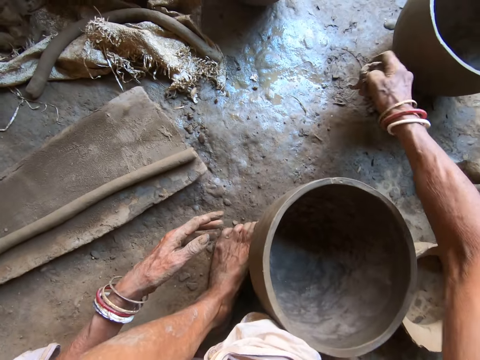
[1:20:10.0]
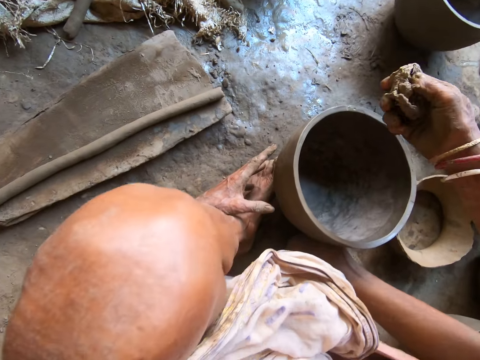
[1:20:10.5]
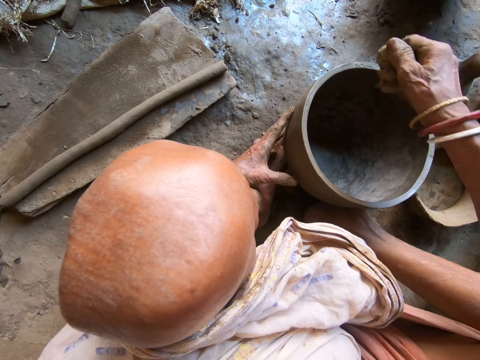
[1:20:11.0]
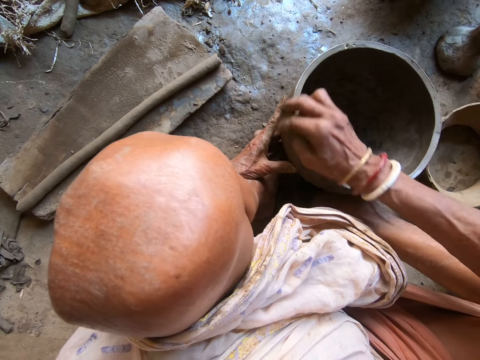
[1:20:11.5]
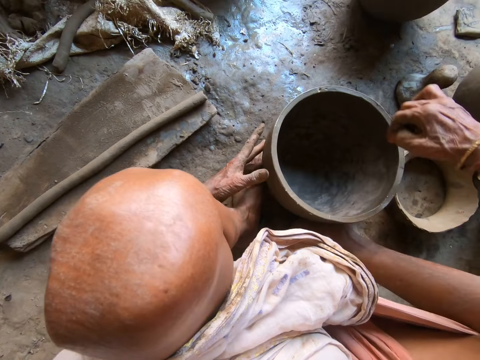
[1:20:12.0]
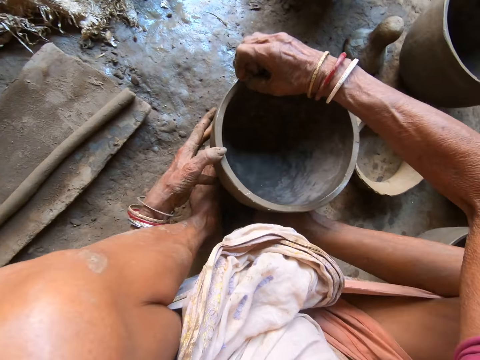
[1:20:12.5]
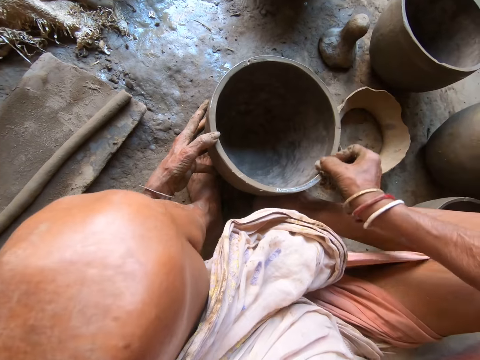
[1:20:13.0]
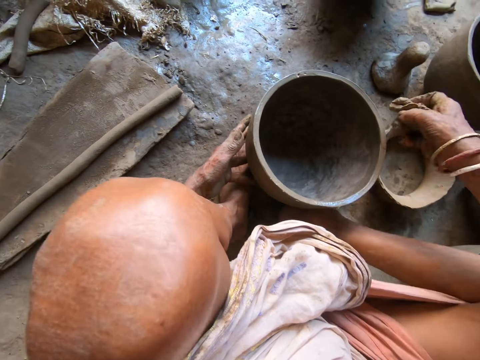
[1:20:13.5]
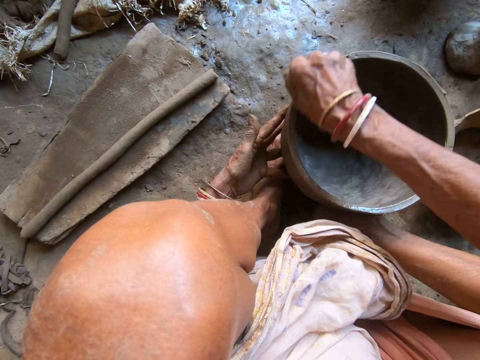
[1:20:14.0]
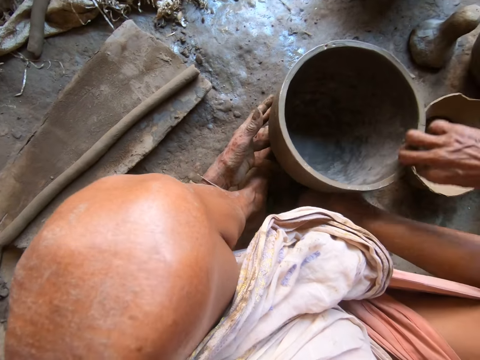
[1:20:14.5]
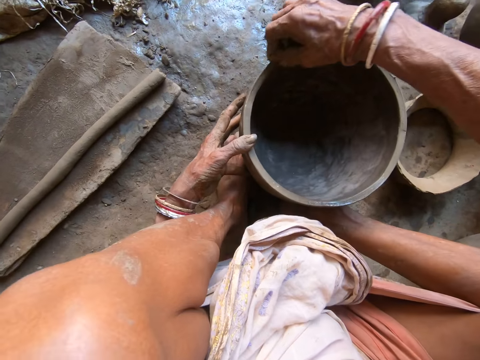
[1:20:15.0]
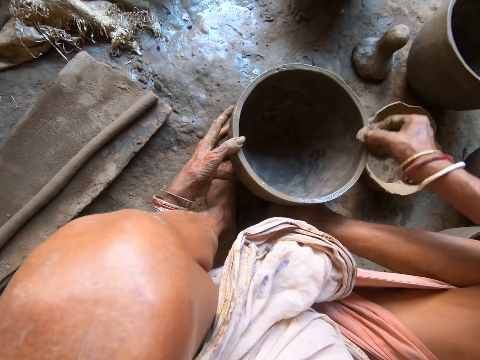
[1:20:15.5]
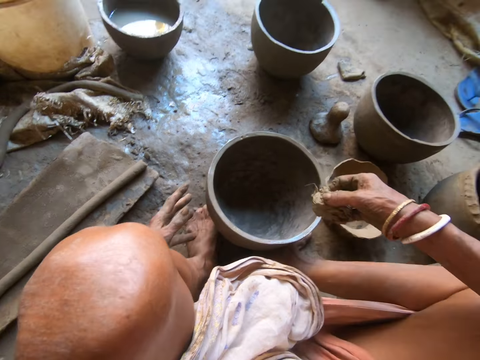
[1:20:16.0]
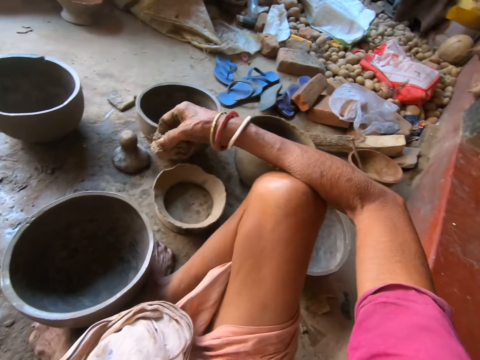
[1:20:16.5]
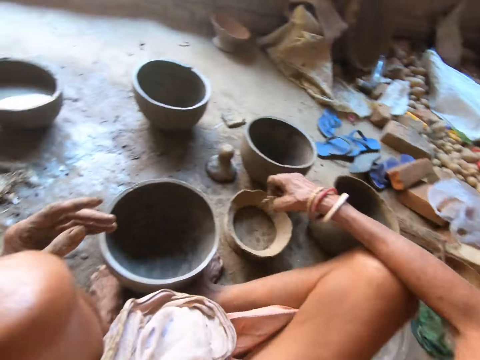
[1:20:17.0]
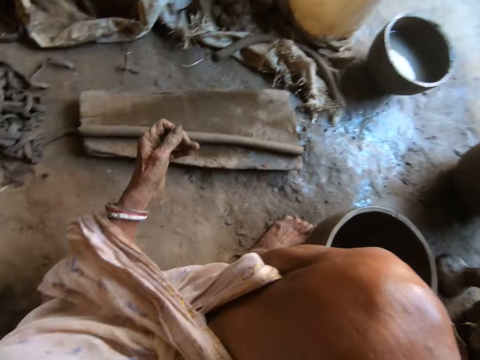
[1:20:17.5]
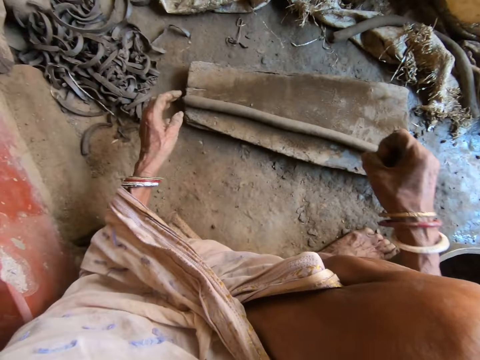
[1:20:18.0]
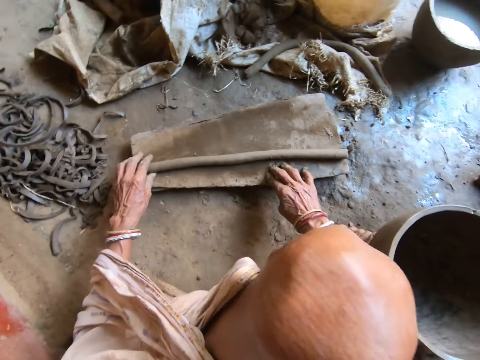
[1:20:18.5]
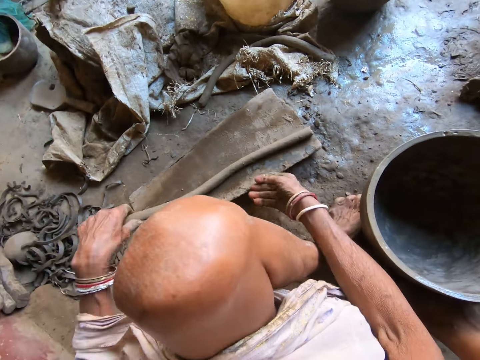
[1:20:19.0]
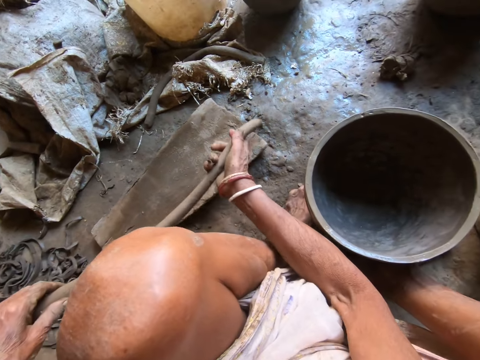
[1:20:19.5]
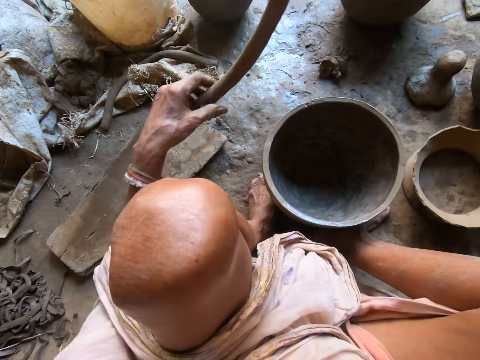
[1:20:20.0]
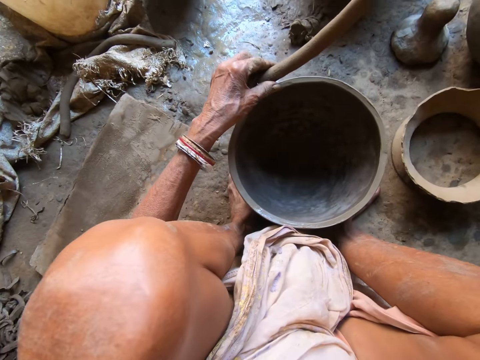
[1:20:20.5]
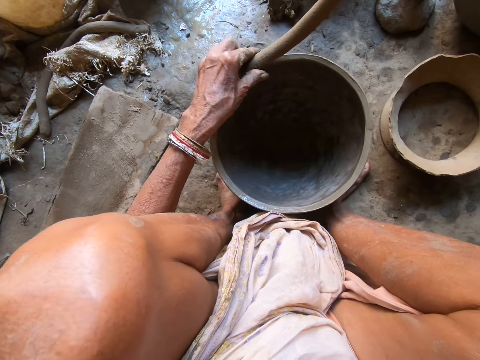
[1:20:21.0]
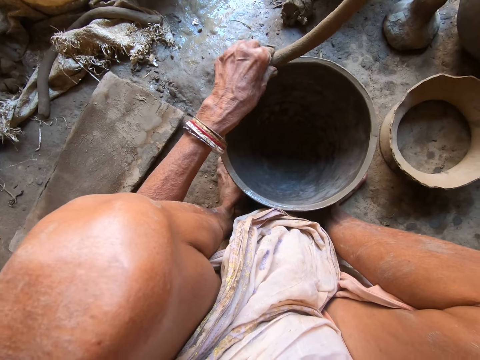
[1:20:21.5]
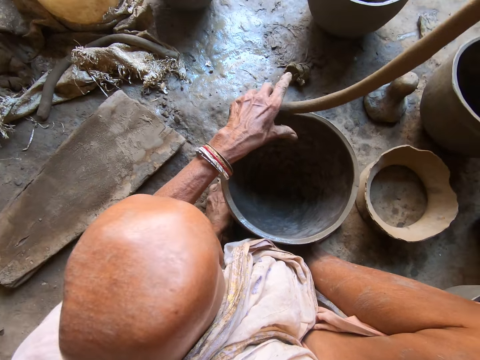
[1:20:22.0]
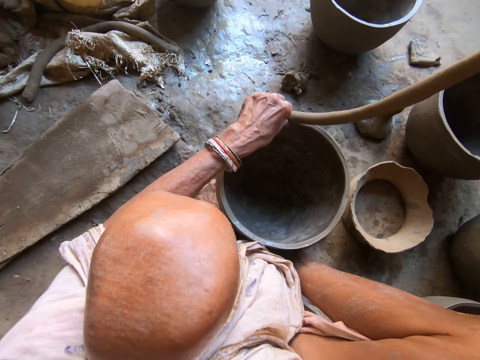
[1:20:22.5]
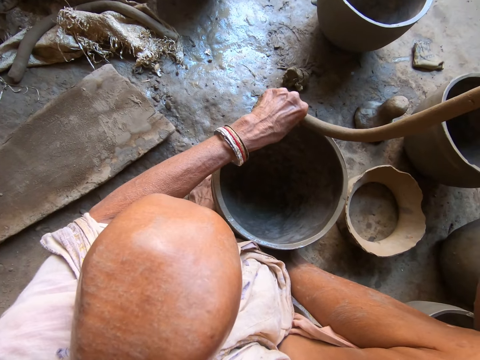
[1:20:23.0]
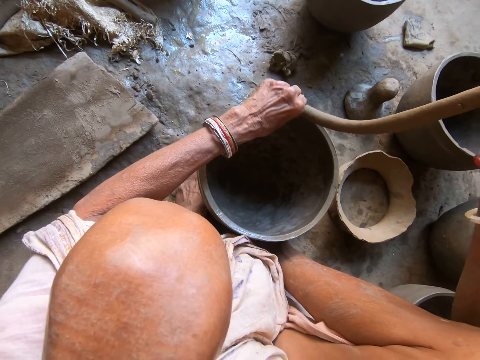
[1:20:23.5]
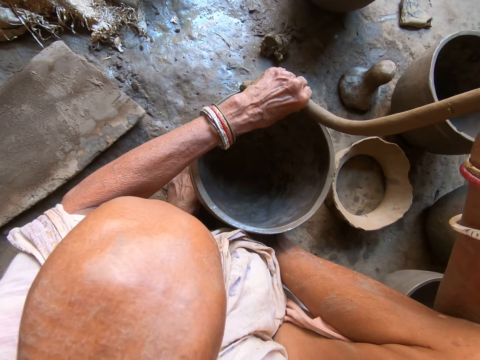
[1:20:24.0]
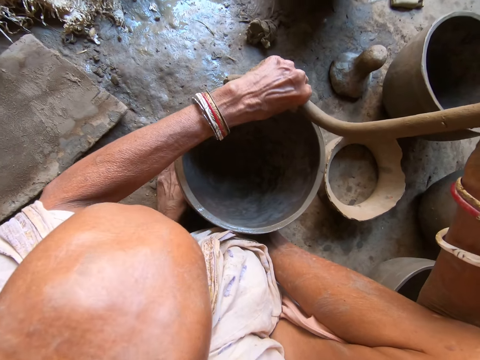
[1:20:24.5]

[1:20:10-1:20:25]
The camera wearer picks up the sponge or cloth from the ground with her right hand. She holds the clay mortar or pot with her left hand. She washes the clay mortar with the sponge in her right hand. She turns to the side. She picks up the rolled clay from the wooden plank with her left hand. She holds the rolled clay with both hands. She puts the rolled clay around the top of the clay mortar with her left hand.

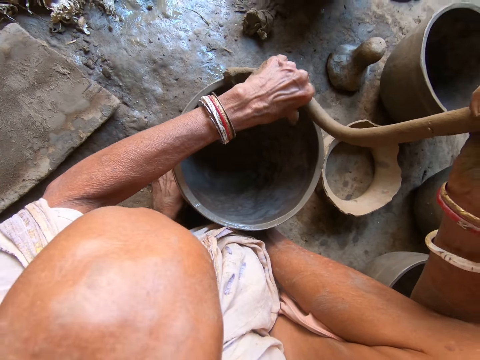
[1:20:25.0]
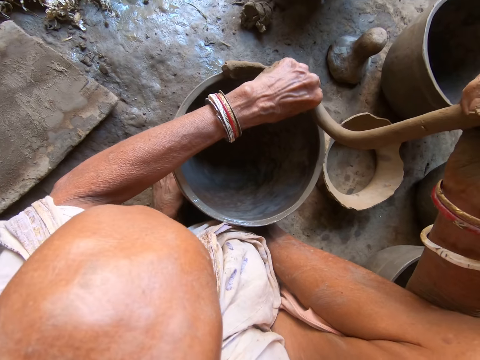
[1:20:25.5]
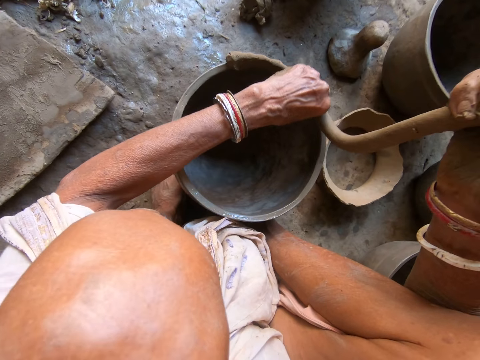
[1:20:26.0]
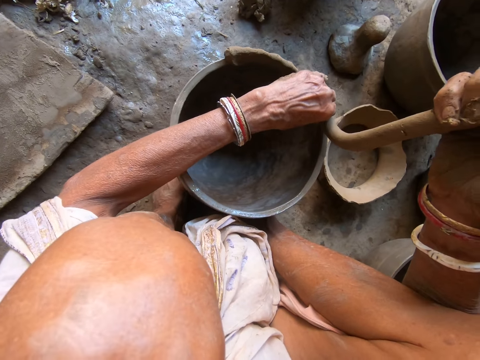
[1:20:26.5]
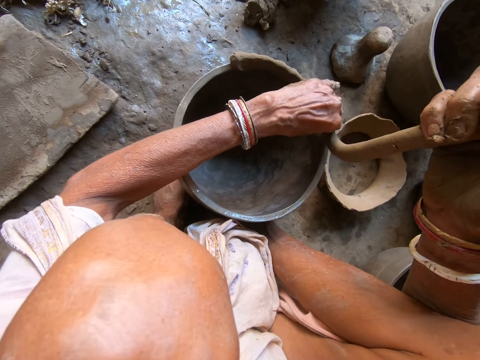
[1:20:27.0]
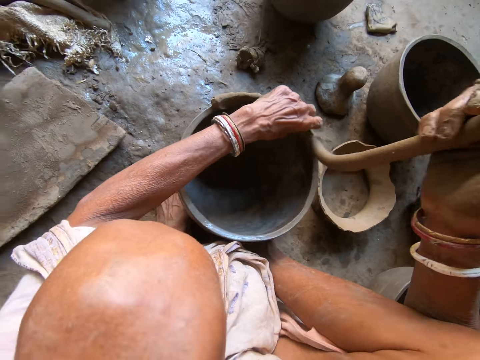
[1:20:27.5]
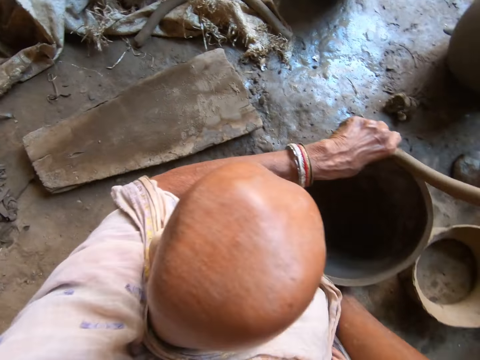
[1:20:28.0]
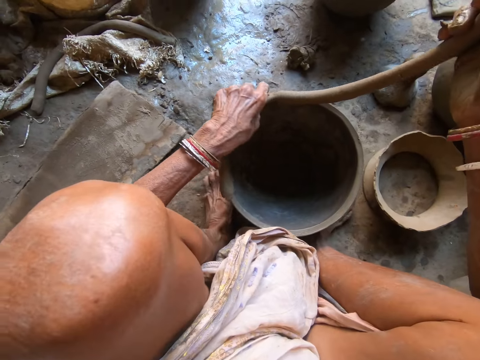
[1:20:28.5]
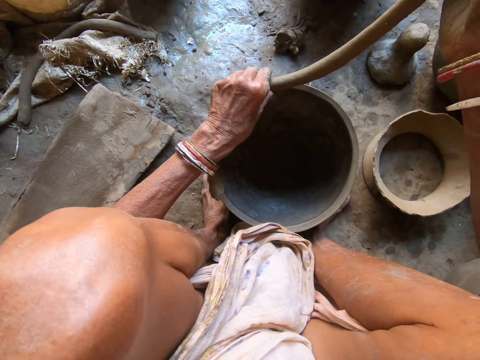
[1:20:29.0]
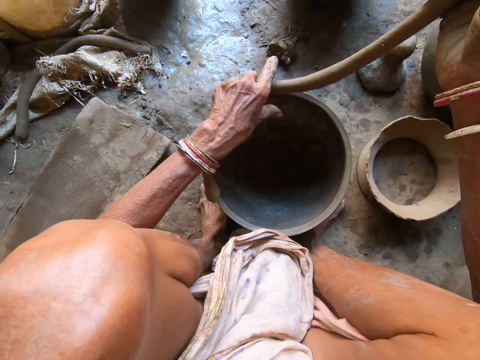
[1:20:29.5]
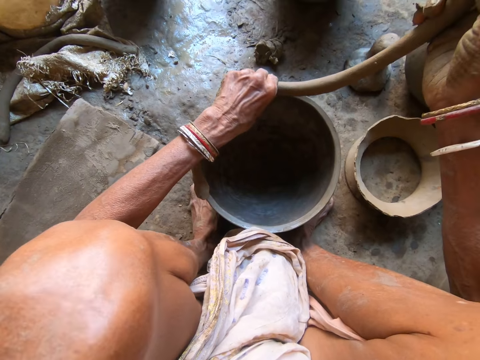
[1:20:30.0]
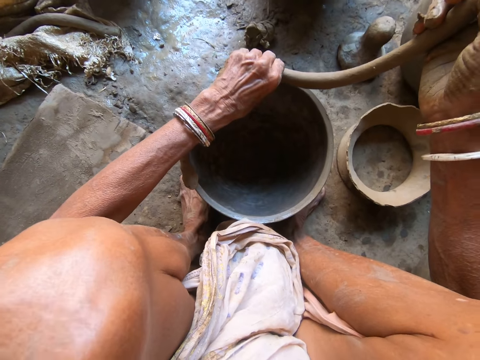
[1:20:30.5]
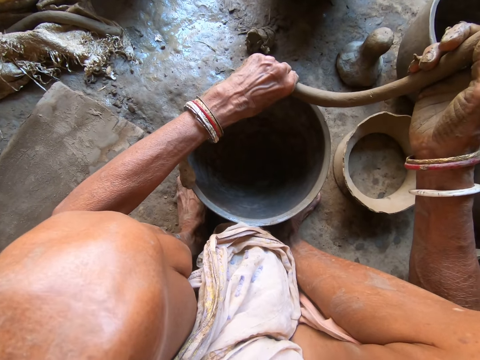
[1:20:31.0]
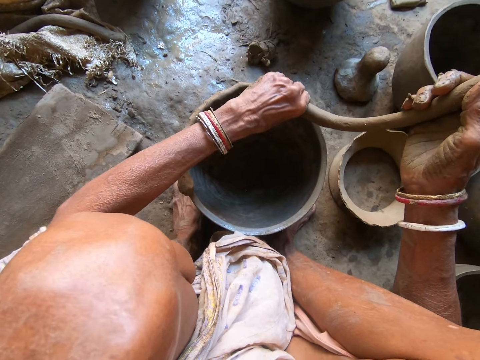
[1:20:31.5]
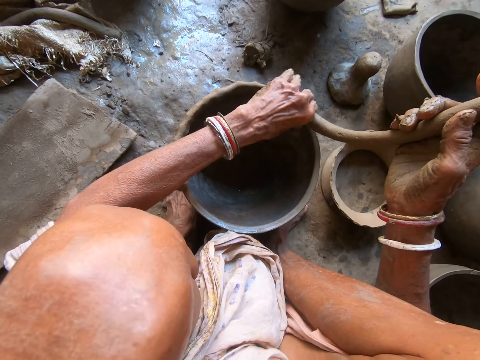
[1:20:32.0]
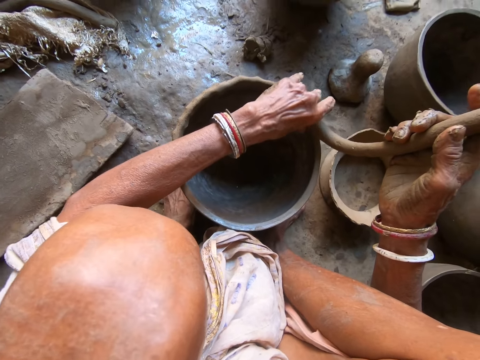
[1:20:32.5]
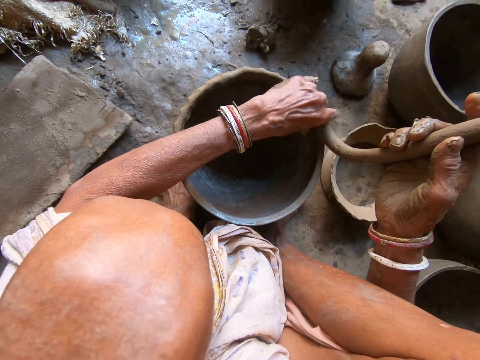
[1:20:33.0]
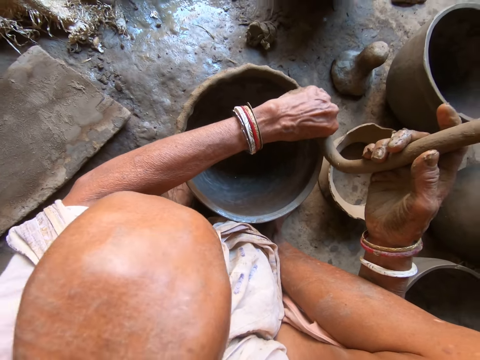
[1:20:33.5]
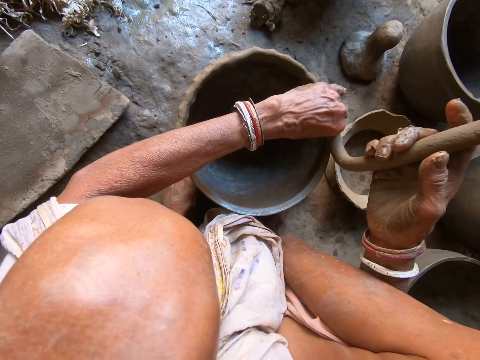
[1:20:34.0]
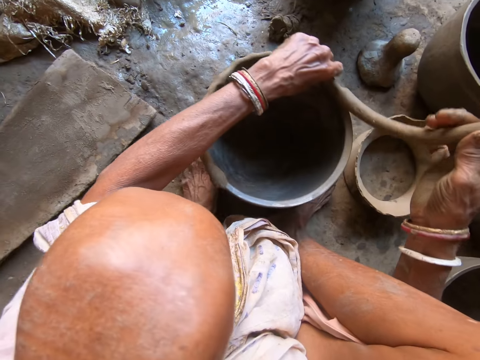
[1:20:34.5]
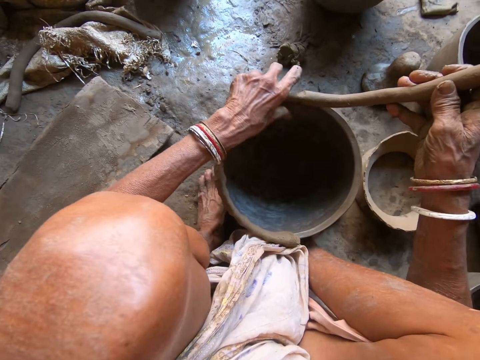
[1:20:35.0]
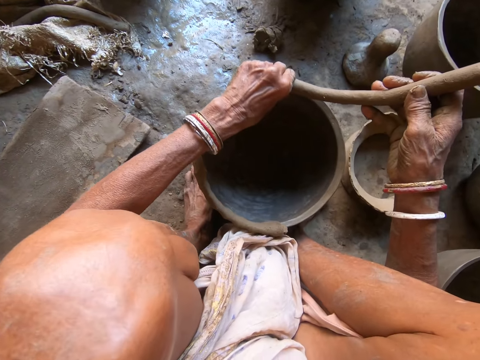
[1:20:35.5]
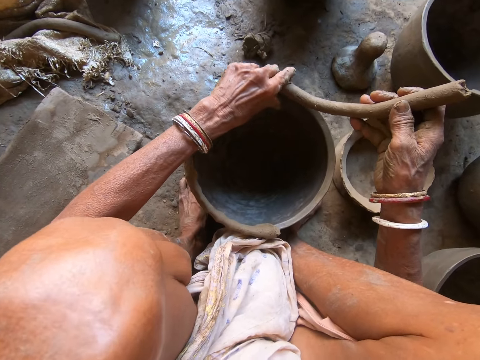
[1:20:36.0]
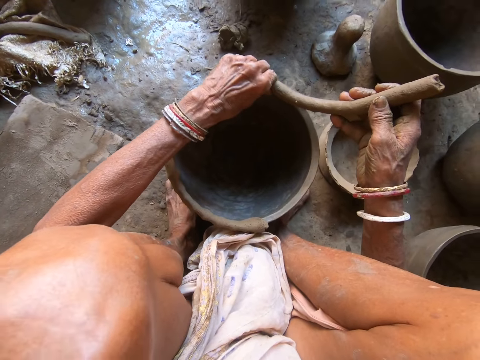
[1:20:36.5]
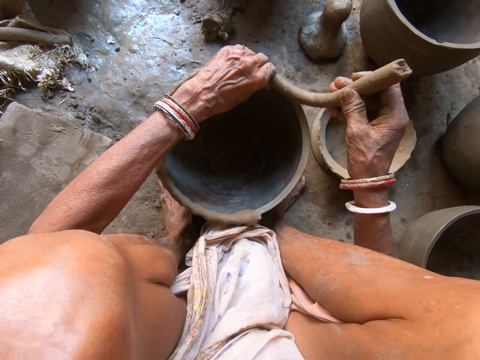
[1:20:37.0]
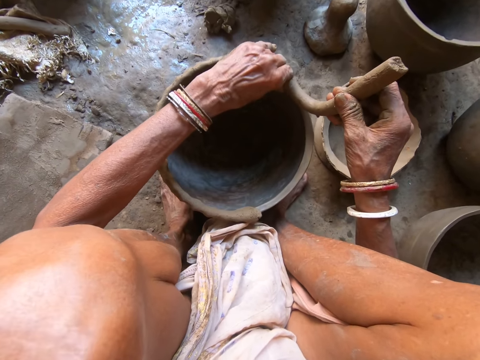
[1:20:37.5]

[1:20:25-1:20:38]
The camera wearer turns the clay mortar or pot with her left hand. She turns to the side. She puts the rolled clay around the top of the clay mortar with her left hand. She adjusts the clay pot. She puts a clay mold on the clay pot.
